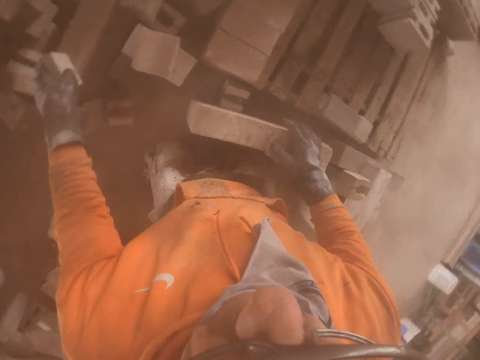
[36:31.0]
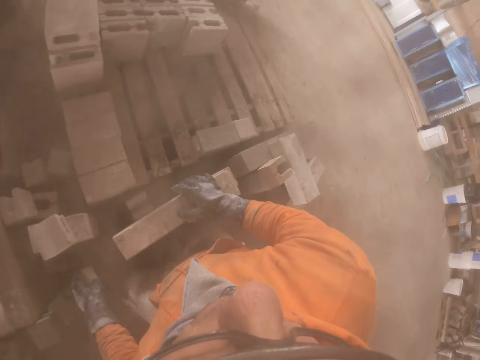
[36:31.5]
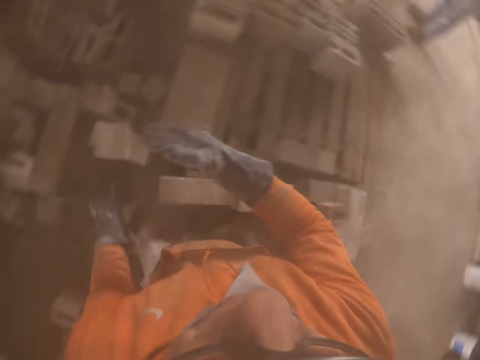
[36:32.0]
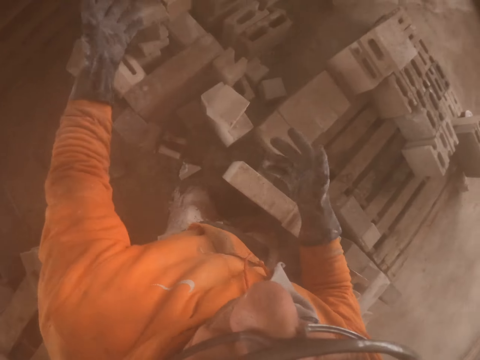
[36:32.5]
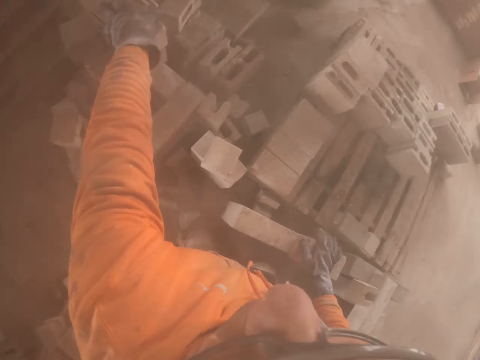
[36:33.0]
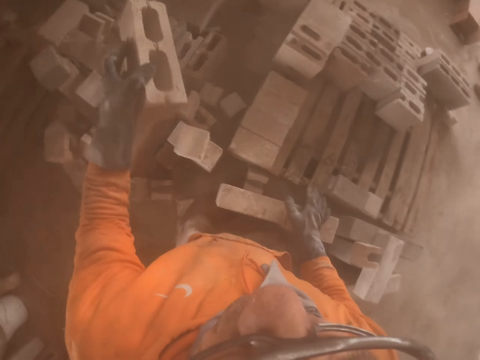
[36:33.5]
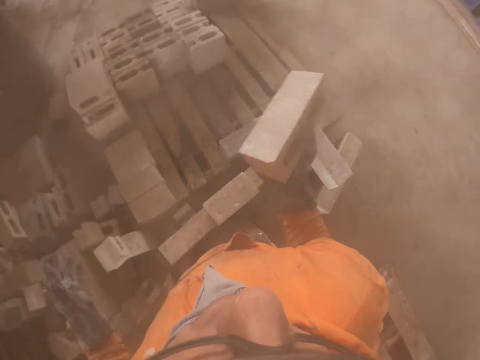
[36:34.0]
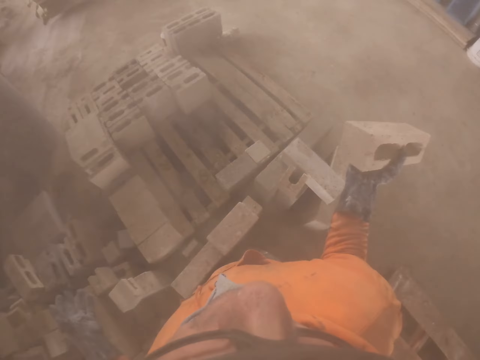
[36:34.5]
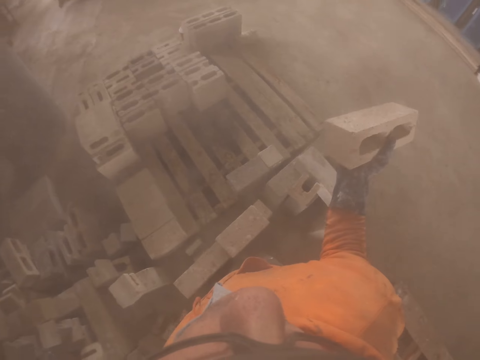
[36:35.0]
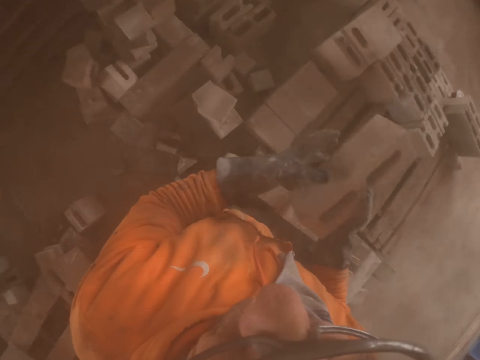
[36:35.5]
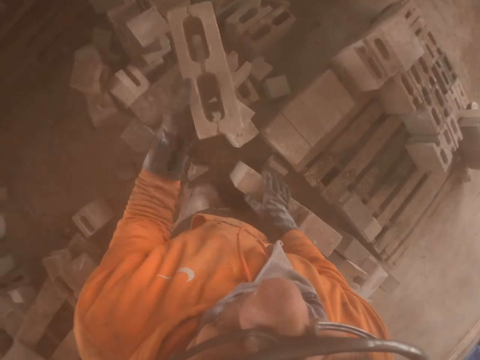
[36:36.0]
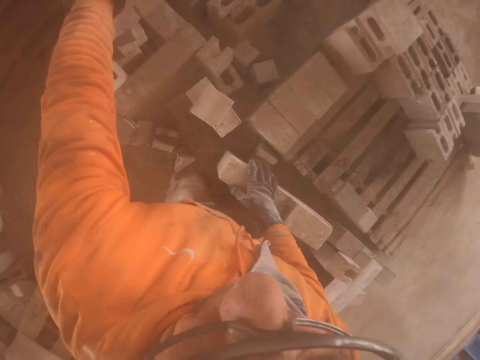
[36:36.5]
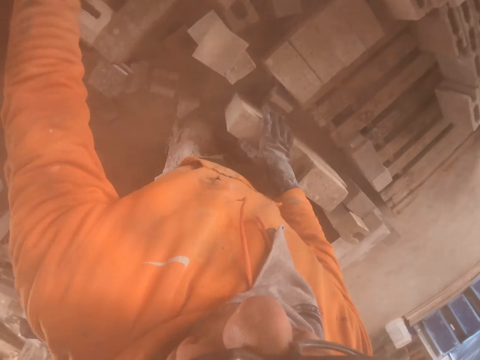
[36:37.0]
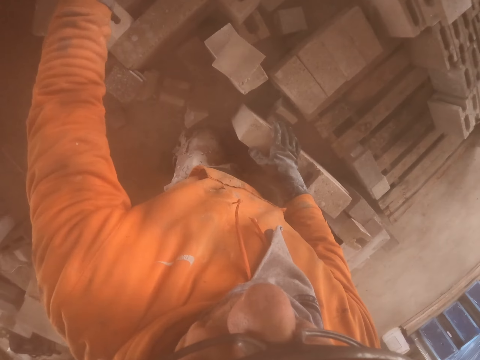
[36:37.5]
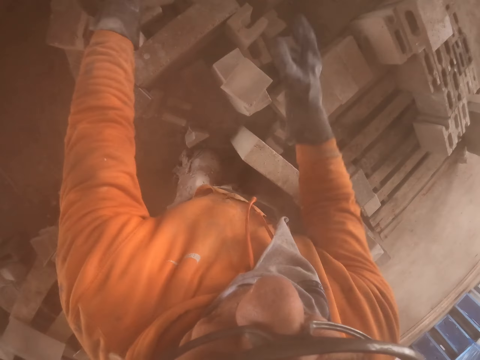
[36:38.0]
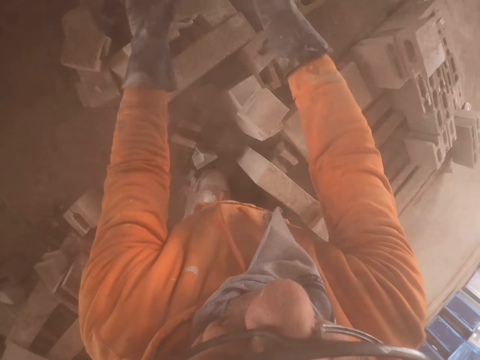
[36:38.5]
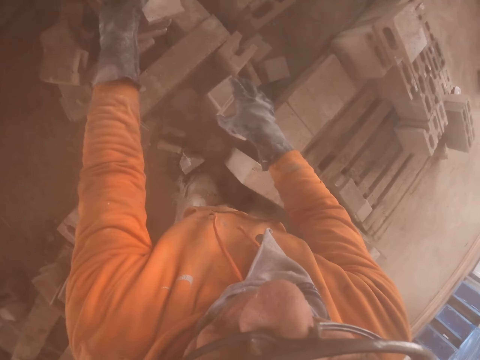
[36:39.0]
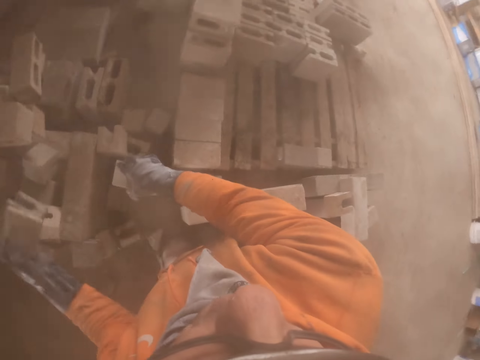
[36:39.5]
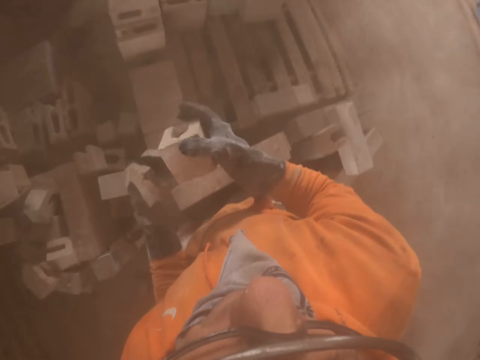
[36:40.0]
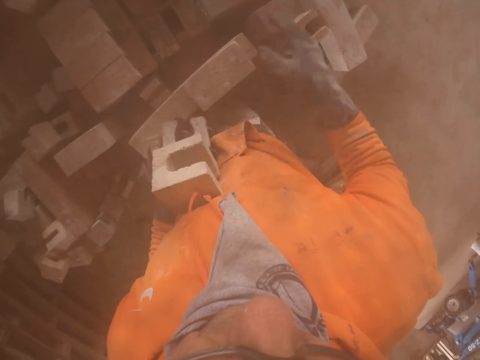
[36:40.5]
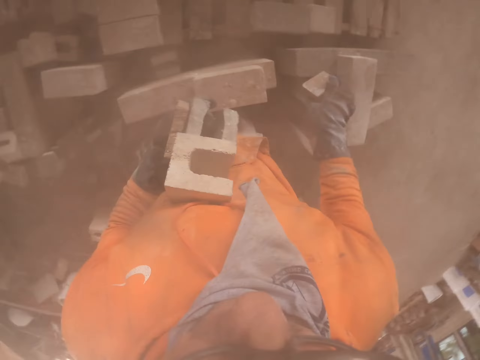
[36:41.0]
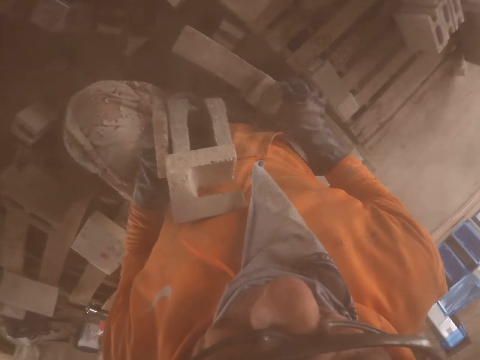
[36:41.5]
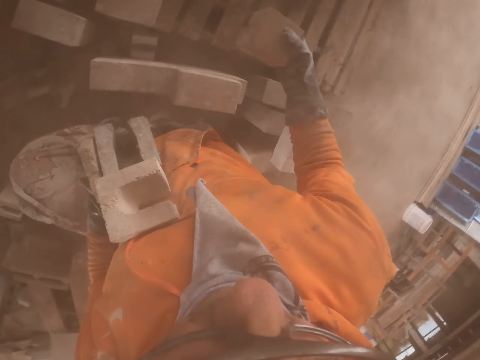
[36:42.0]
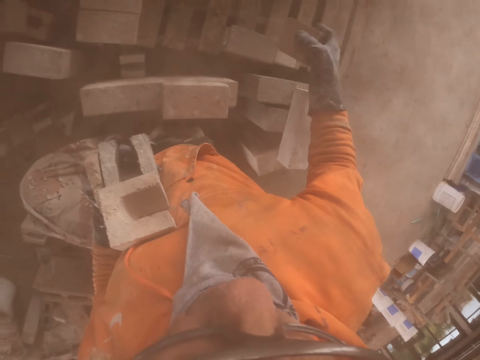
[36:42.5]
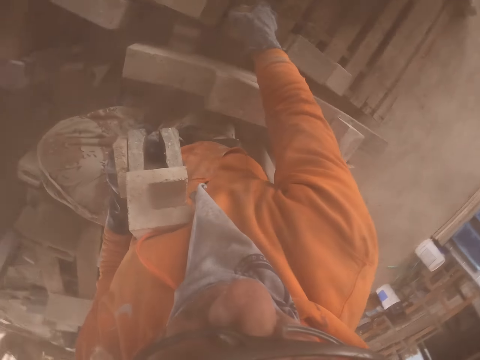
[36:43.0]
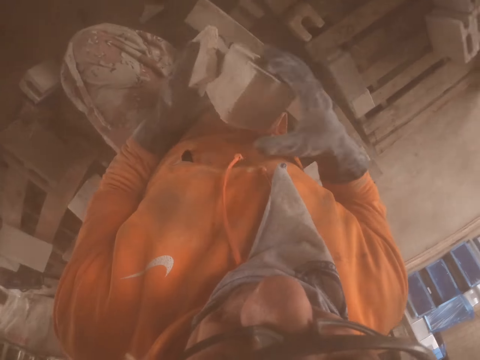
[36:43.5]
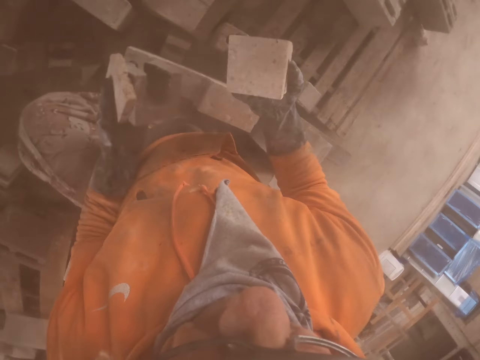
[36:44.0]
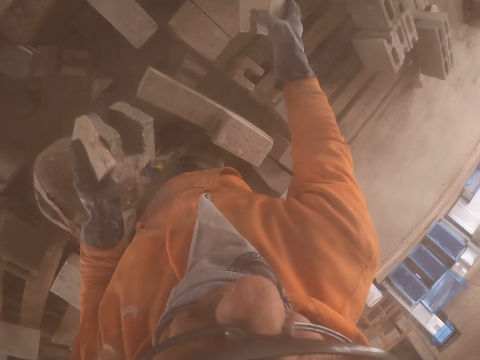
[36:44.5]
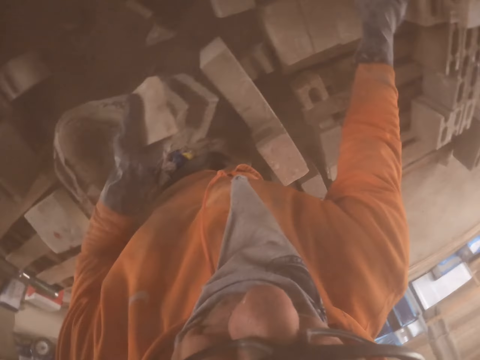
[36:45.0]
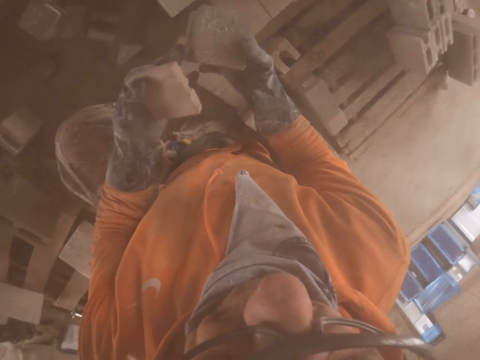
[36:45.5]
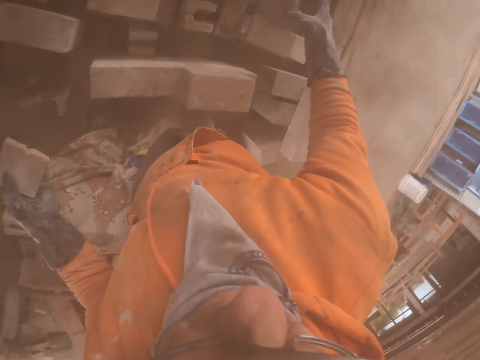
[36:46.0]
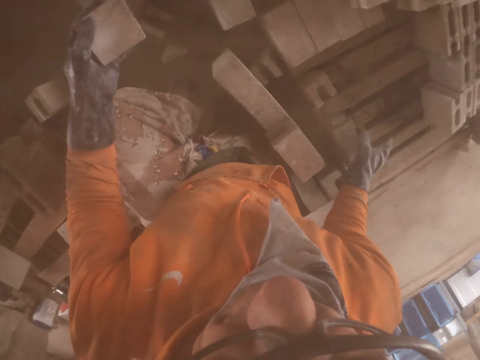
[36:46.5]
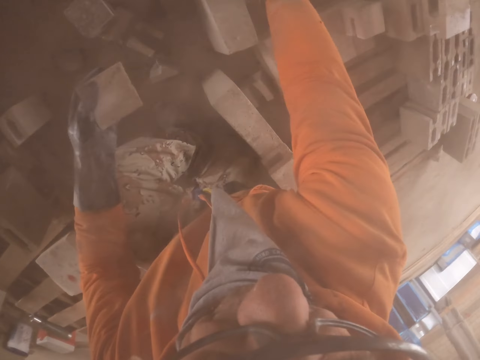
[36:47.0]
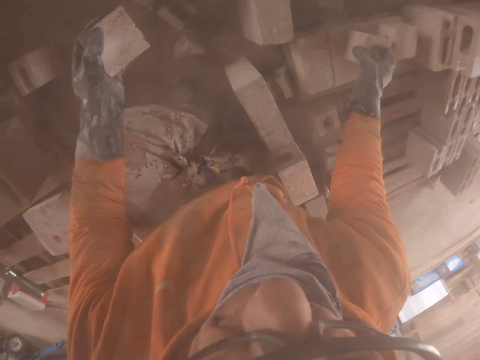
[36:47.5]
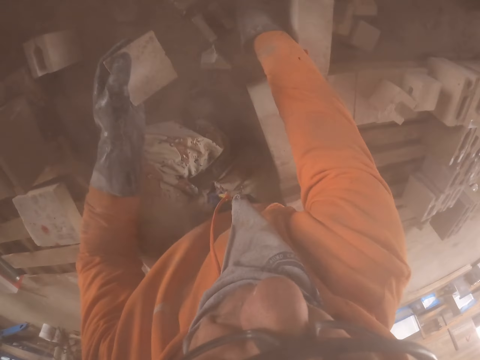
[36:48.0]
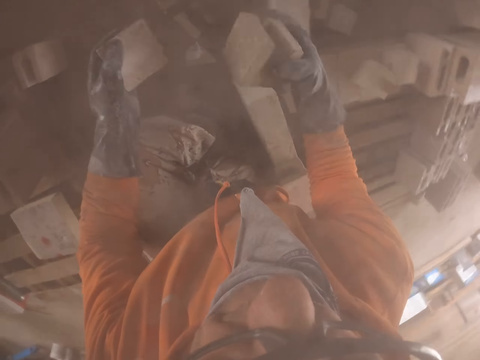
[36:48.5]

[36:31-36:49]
The camera wearer arranges the bricks. They pick a brick. They put the brick aside. They pick the bricks. They put the bricks aside. They arrange the brick stones.

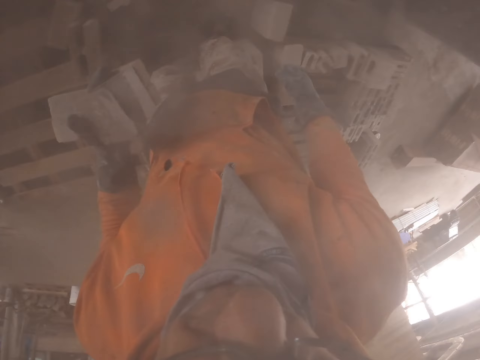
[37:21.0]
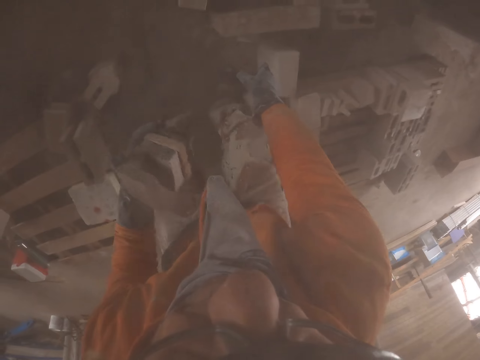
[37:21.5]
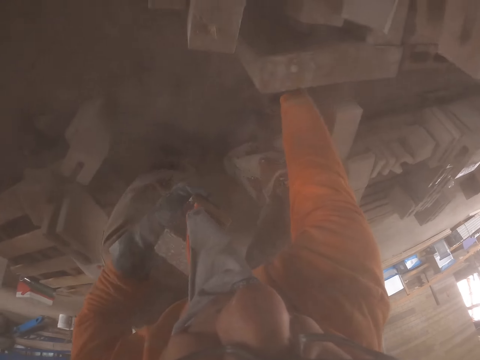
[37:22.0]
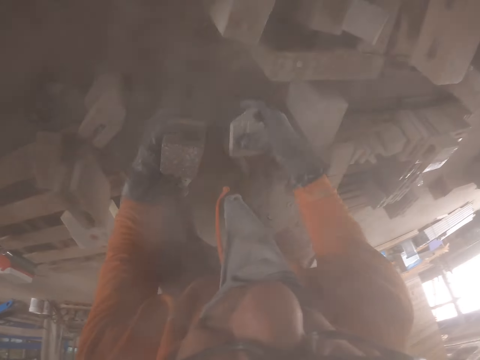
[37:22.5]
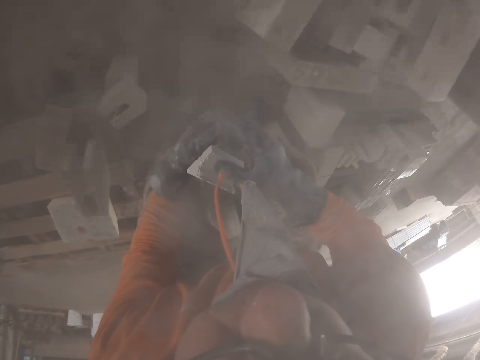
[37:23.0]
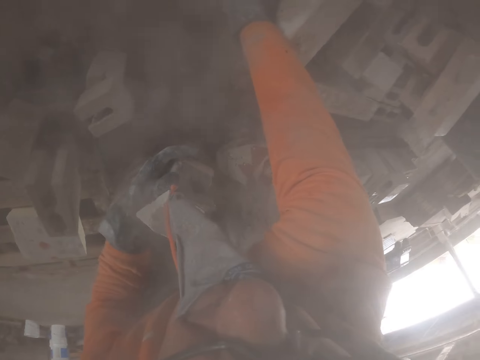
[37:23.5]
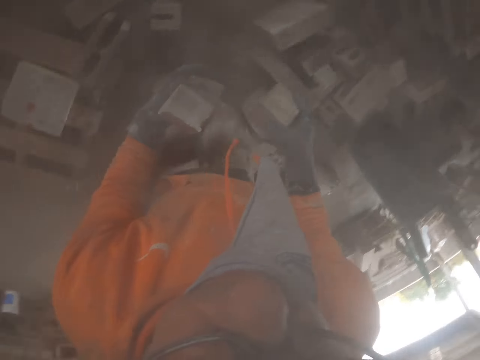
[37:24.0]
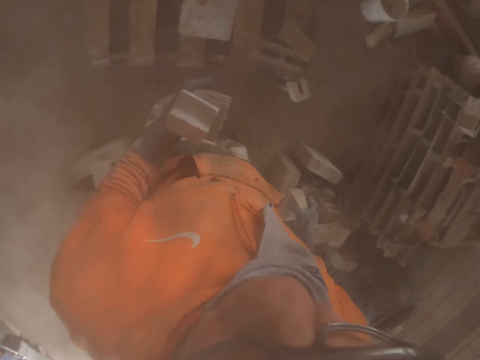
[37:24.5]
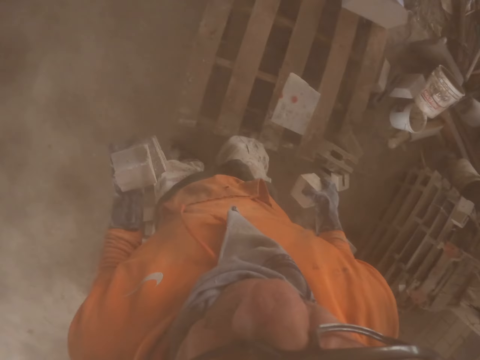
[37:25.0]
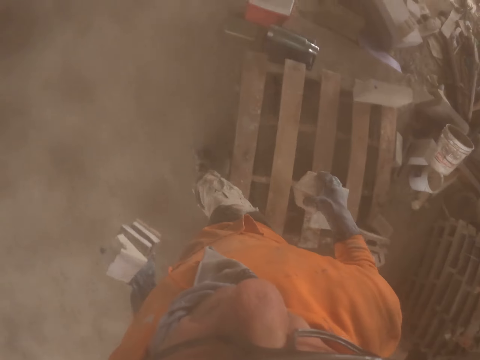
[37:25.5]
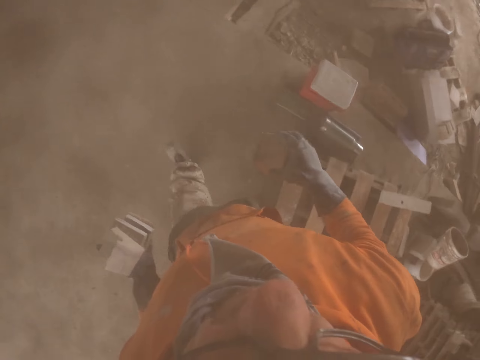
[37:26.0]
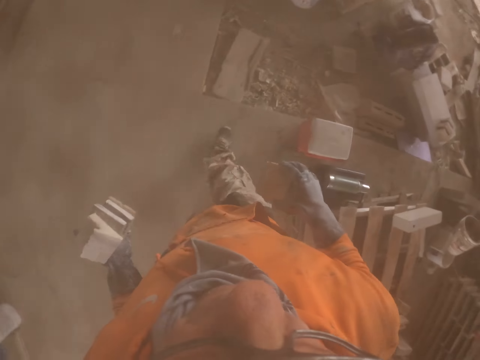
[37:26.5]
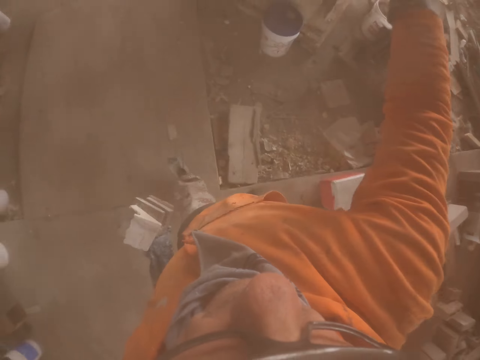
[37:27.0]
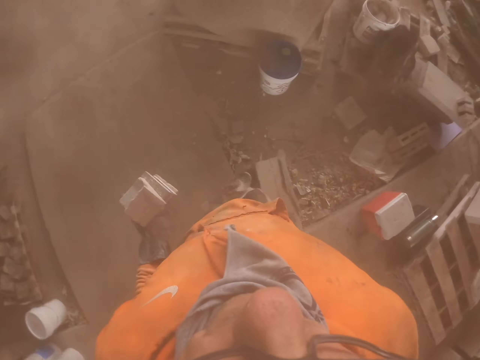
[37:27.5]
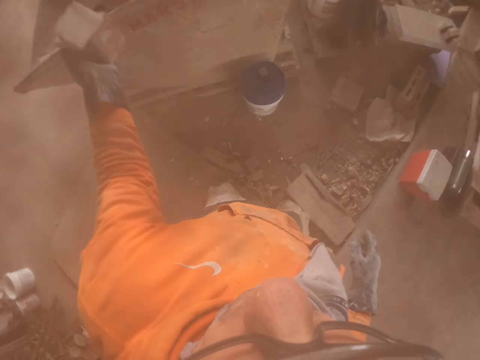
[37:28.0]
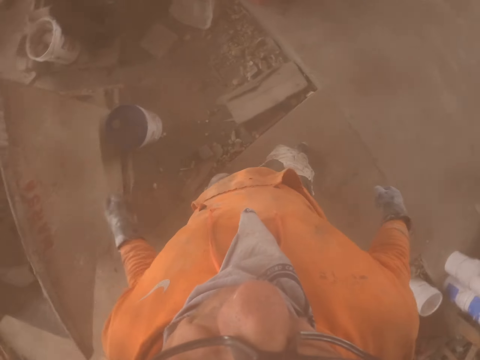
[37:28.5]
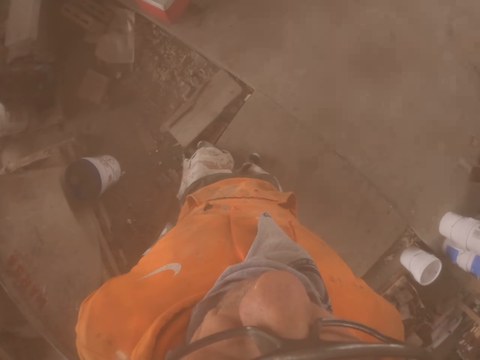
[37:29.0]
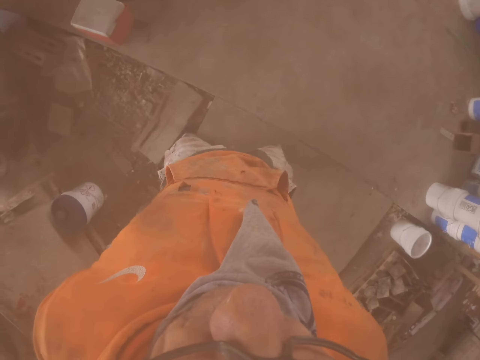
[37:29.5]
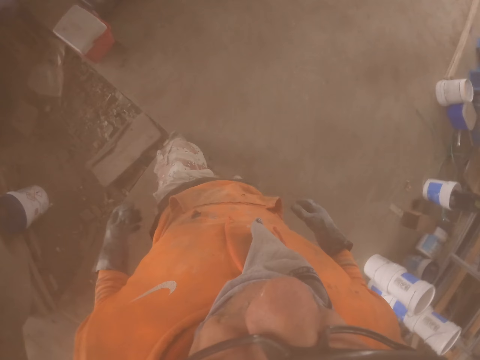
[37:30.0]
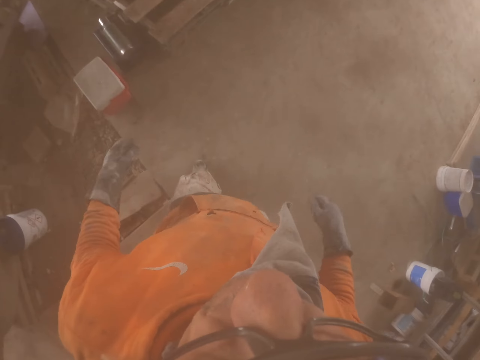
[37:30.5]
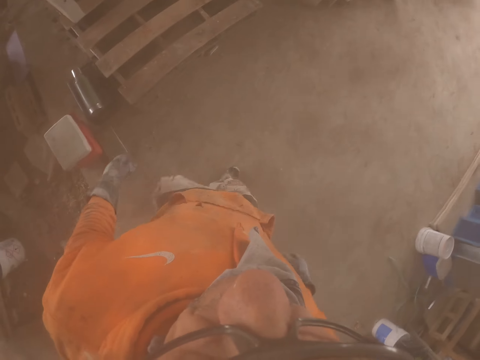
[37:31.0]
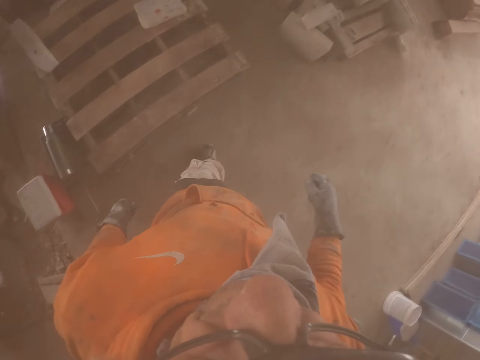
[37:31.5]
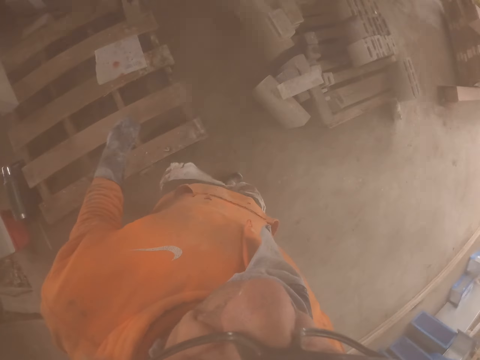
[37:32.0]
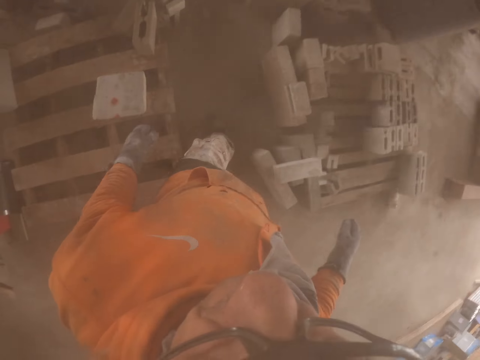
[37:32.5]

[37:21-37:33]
The camera wearer picks the bricks. They walk around. They throw the bricks. They walk around.
